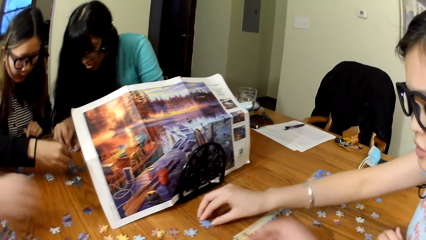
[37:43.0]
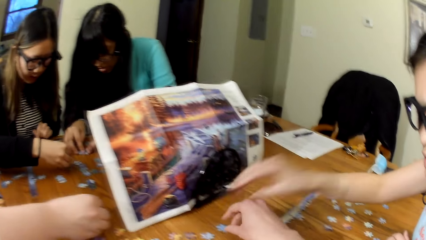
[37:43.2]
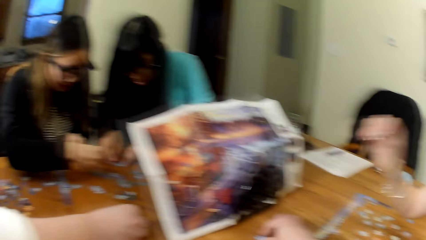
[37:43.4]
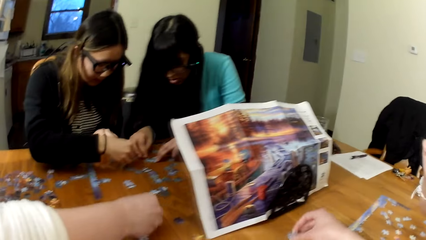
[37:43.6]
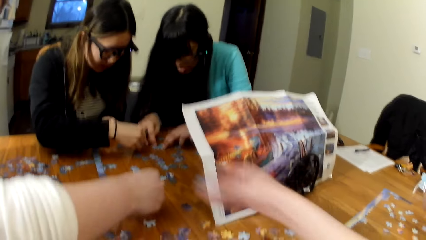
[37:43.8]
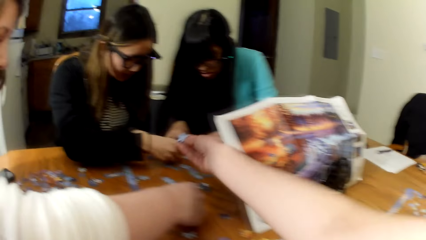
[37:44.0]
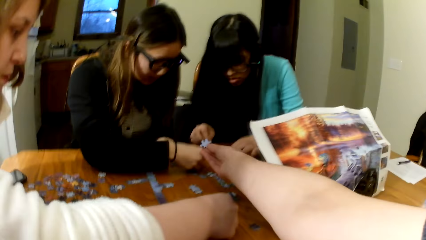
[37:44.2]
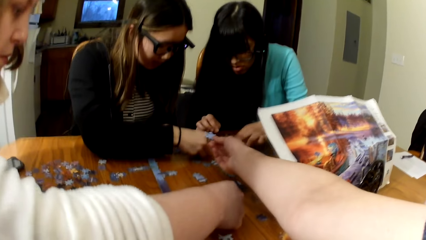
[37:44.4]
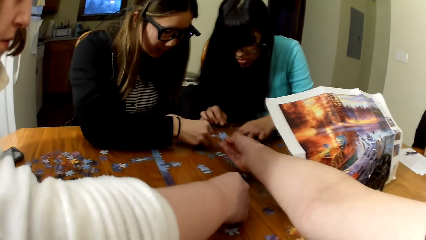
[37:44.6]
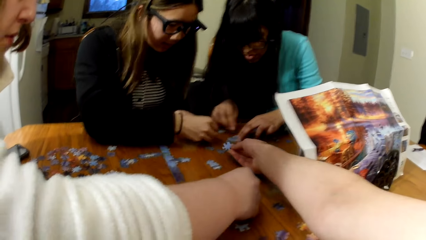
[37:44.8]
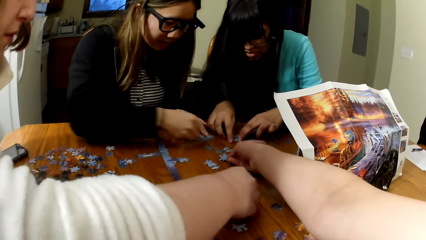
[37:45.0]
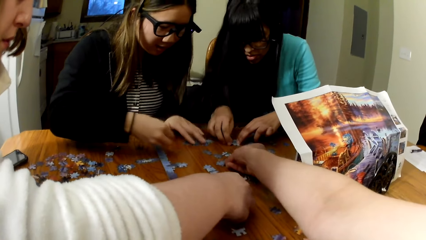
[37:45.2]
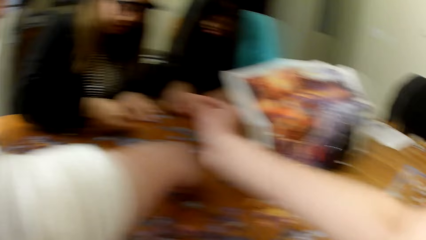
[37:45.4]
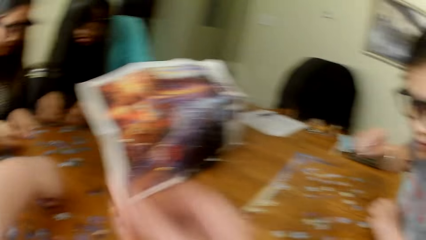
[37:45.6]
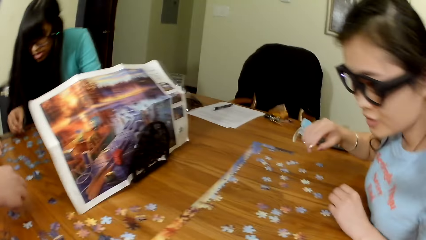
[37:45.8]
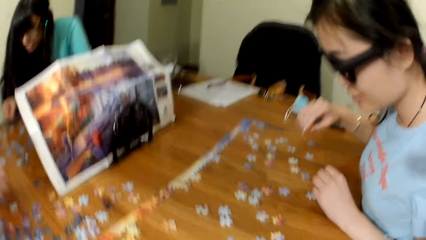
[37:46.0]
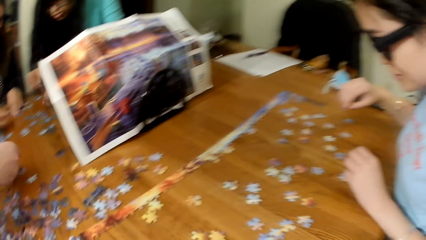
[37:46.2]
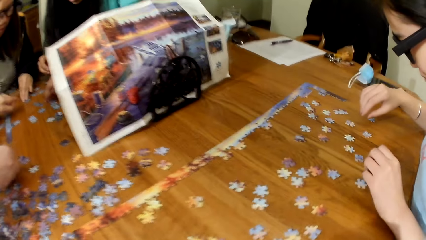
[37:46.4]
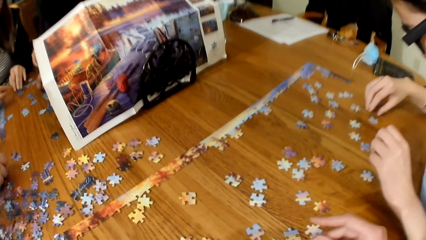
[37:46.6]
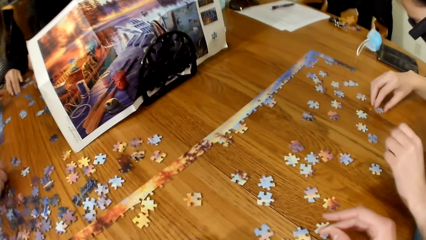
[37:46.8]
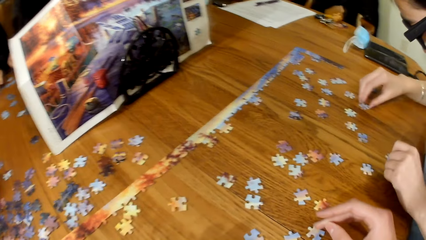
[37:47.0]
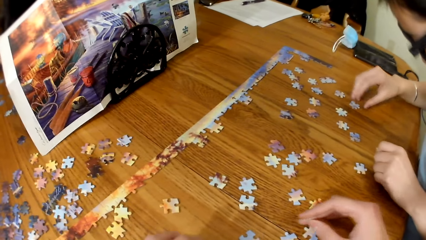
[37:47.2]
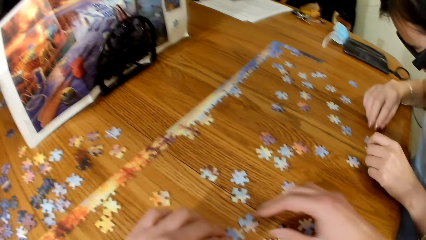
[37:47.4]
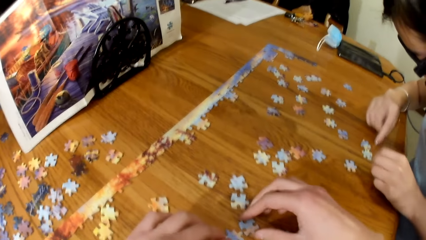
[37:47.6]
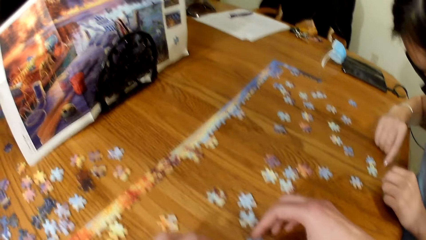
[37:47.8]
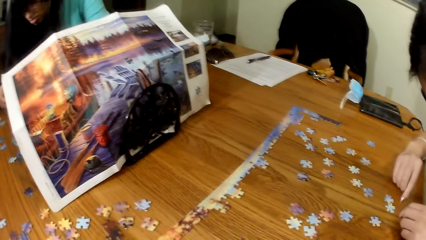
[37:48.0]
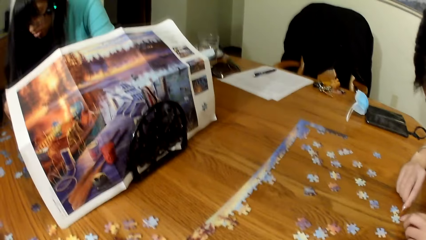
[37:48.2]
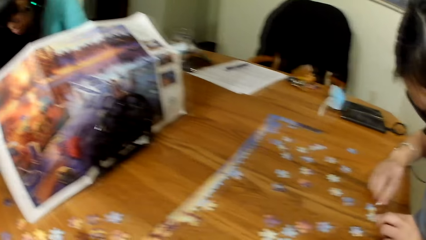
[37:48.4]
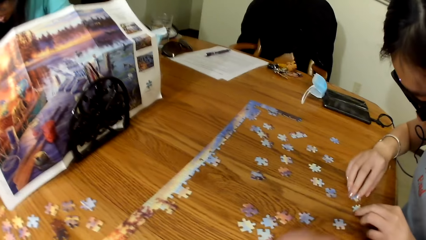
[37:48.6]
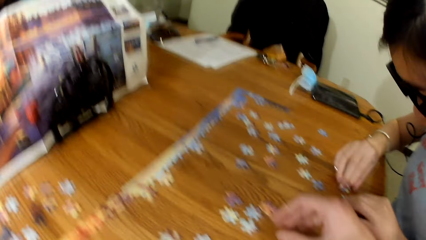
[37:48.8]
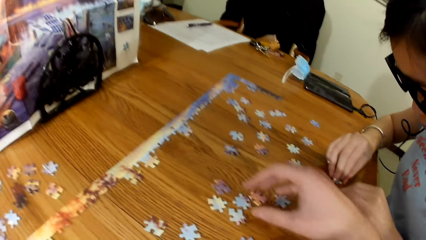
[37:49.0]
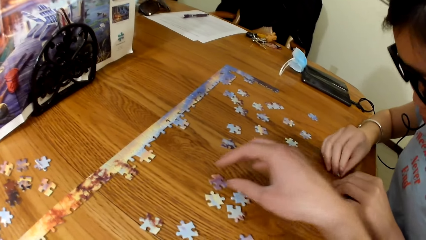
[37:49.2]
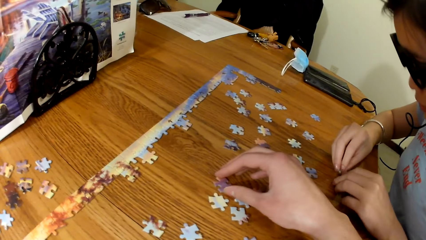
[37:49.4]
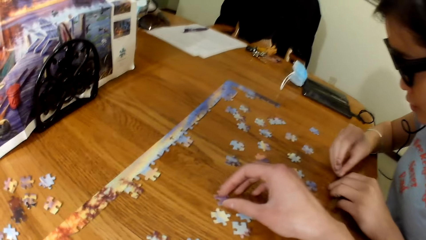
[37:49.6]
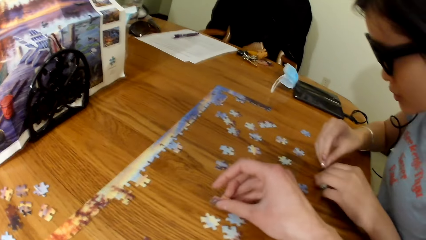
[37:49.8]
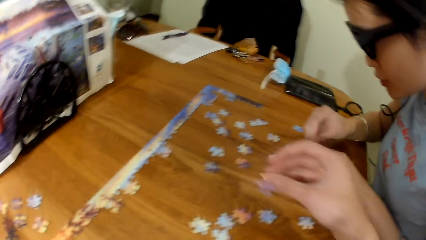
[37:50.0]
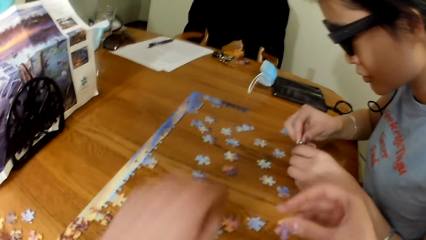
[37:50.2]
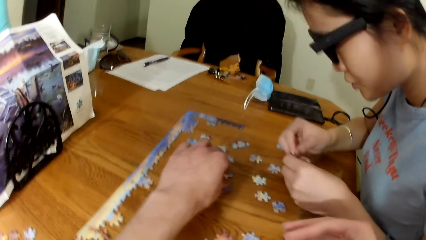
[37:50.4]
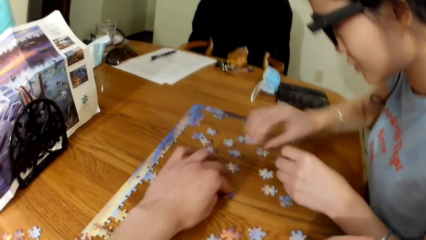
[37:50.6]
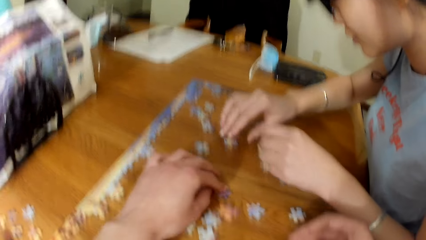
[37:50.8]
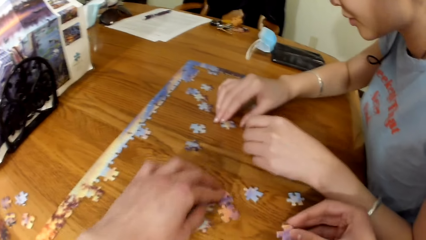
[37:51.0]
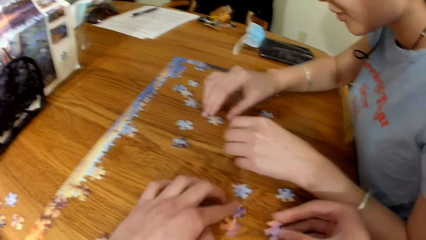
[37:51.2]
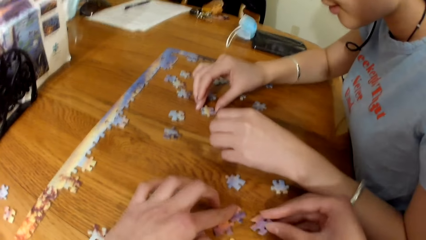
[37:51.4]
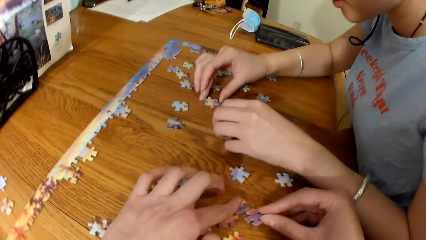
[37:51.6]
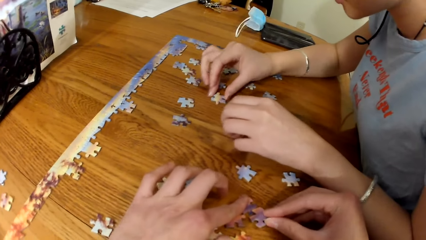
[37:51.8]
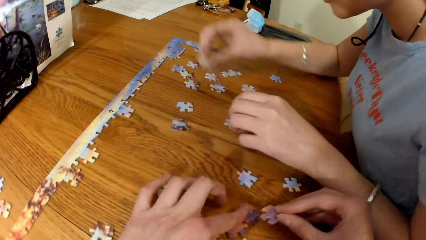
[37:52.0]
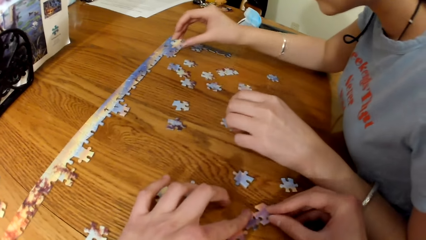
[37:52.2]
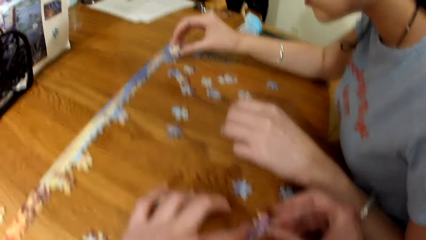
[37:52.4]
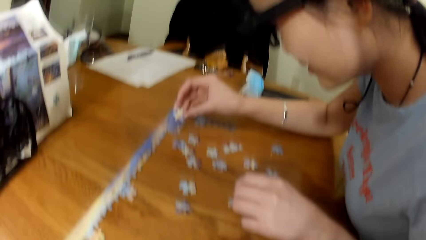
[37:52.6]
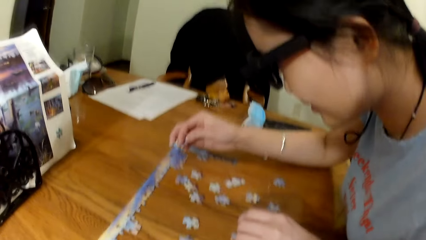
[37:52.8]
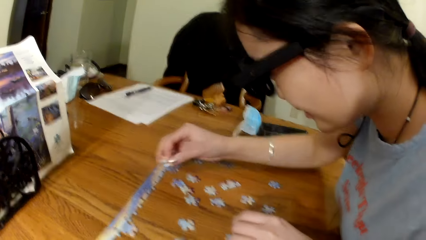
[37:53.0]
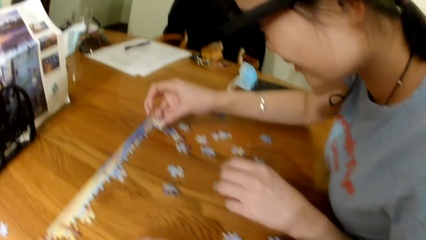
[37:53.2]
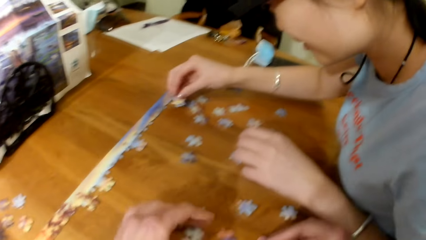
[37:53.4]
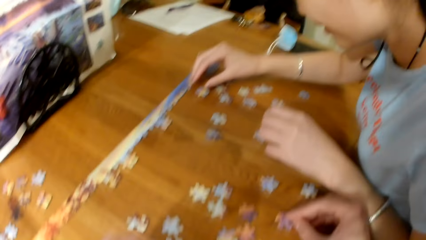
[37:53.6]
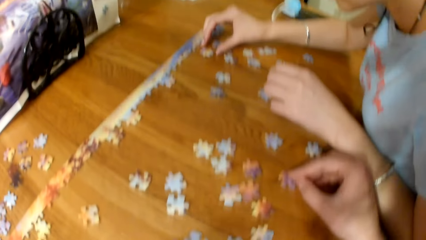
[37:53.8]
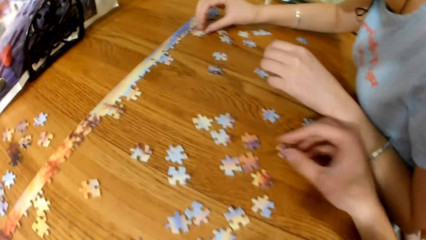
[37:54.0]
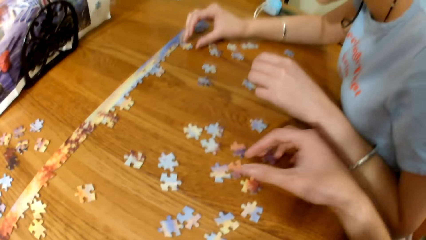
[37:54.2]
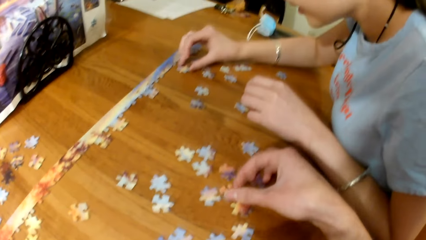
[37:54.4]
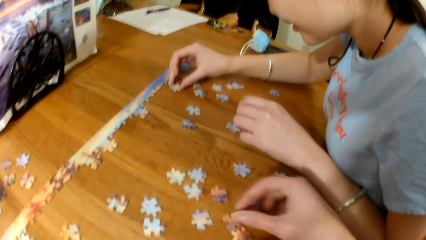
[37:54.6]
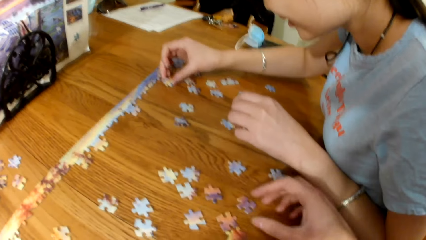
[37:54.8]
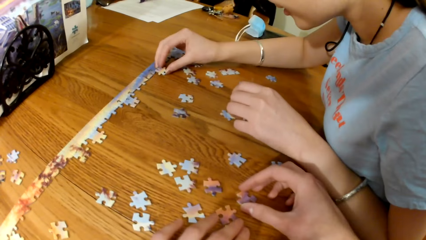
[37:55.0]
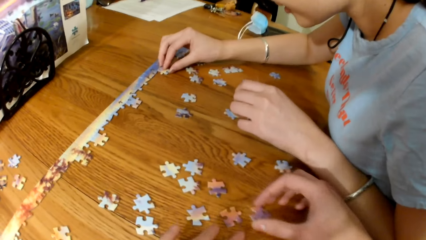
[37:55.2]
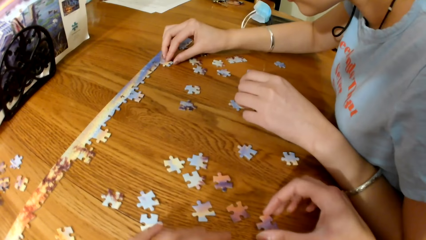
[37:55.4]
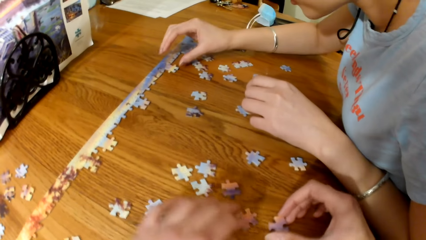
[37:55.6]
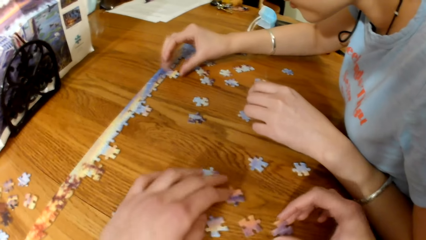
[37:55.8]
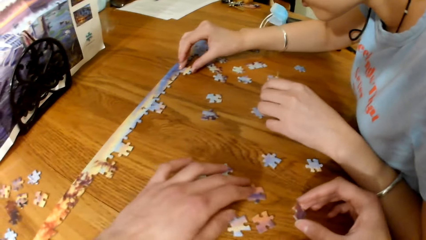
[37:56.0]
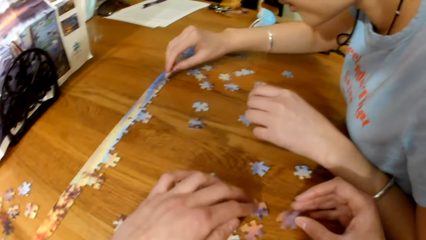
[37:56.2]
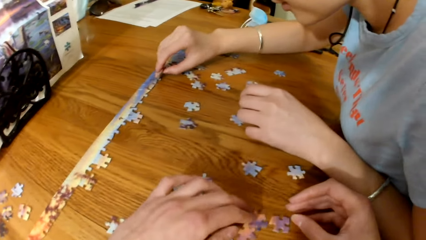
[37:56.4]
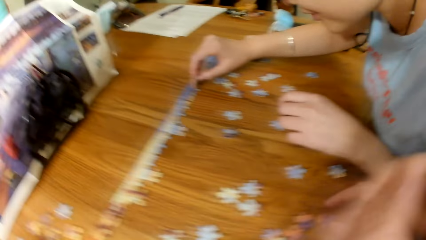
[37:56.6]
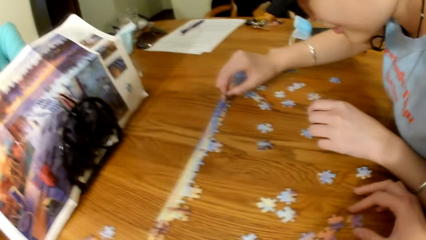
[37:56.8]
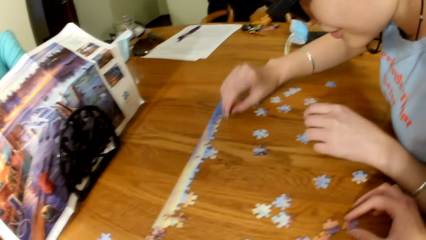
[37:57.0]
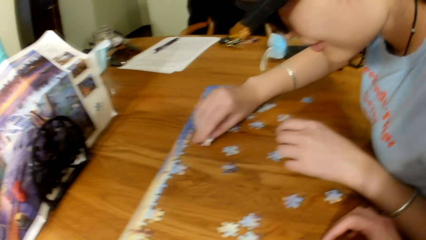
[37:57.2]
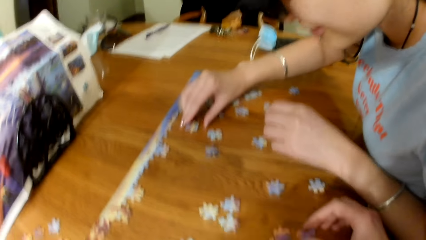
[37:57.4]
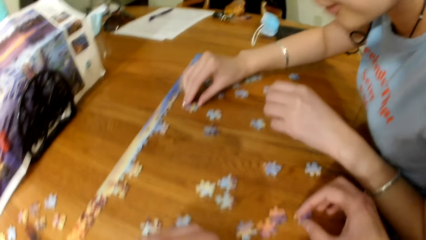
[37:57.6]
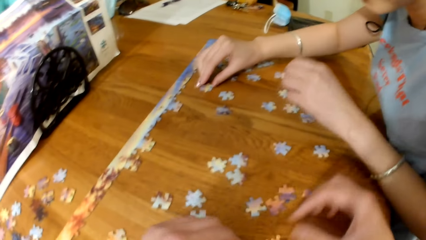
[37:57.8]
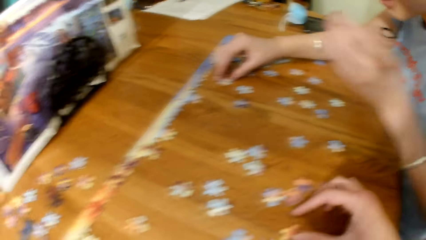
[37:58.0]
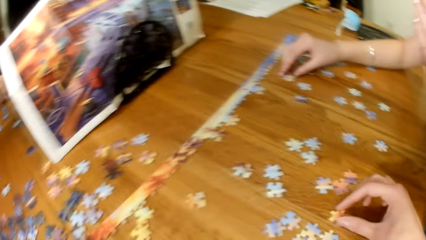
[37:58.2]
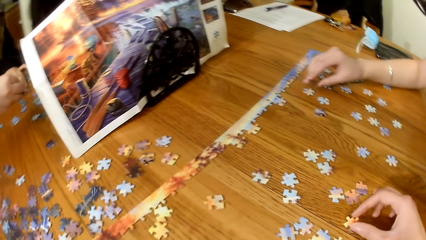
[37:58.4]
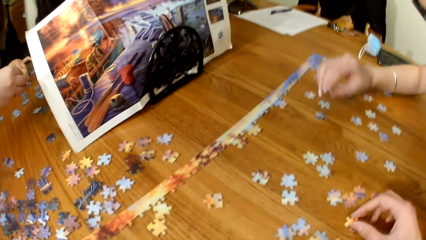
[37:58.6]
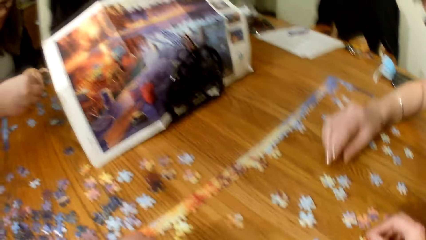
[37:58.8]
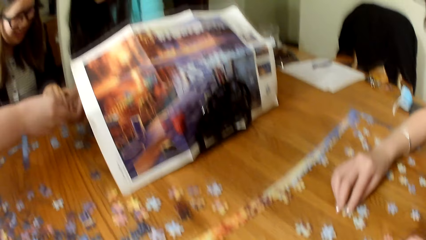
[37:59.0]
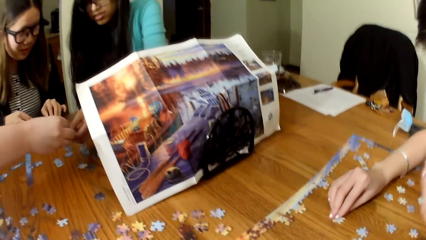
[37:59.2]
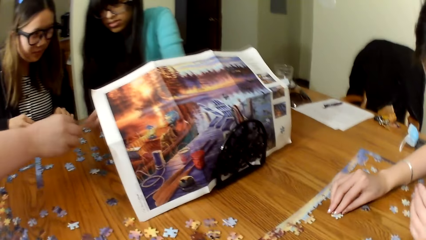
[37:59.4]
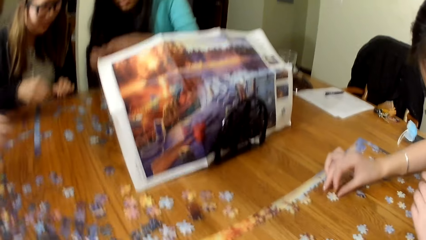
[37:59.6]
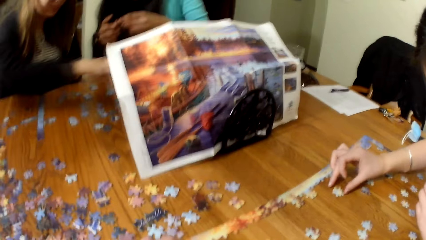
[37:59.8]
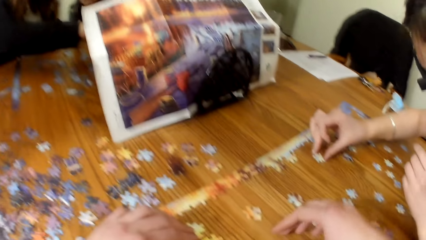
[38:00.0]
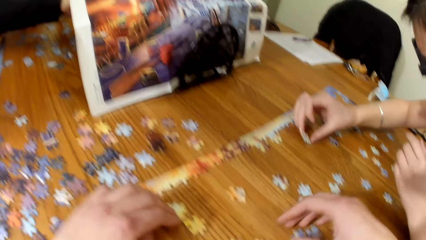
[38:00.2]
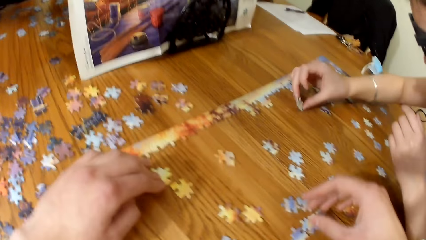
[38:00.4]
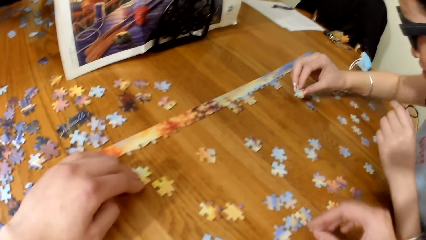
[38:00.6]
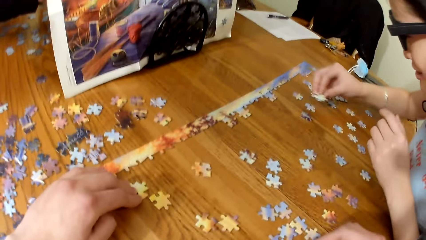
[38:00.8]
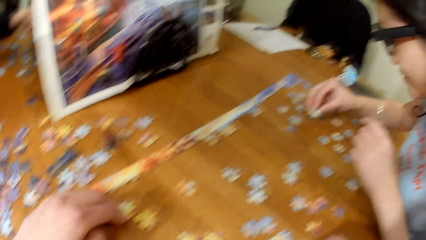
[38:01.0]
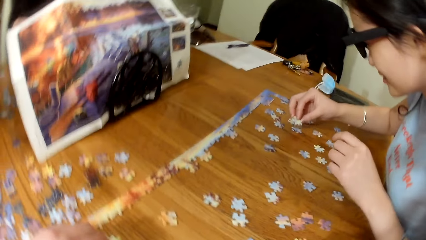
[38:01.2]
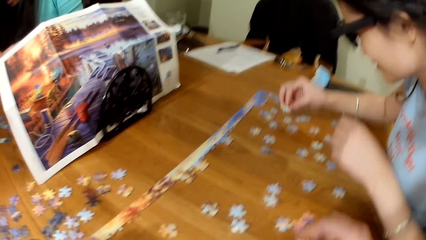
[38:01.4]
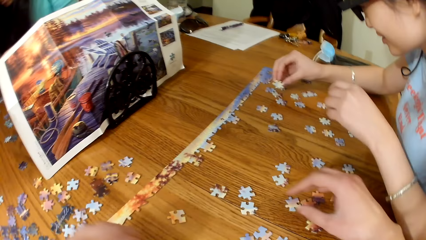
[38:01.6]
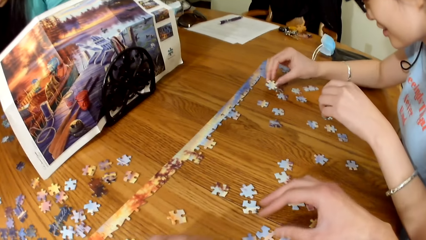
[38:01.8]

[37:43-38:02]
A lady places the piece on the table. The camera wearer picks a puzzle piece. The lady gives another lady a puzzle piece. The camera wearer looks for puzzle pieces. The first lady picks a puzzle piece from the table. A woman, another woman, a third woman and a fourth woman look for puzzle pieces. The camera wearer picks the puzzle piece from the table. They pick the puzzle piece from the table again. They look for puzzle pieces and play the jigsaw puzzle. The first lady holds the puzzle piece. The camera wearer picks a puzzle piece. The first lady picks a puzzle piece from the table.
